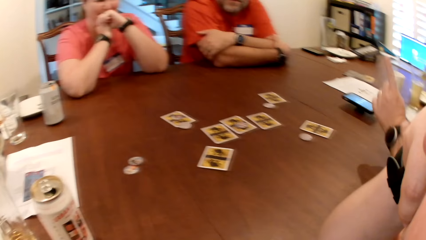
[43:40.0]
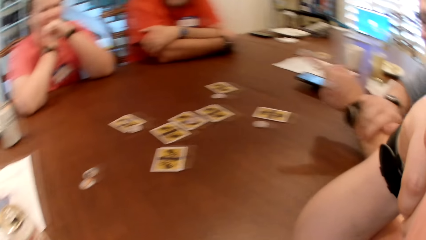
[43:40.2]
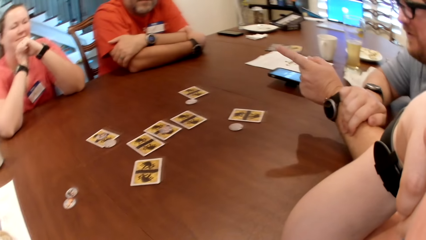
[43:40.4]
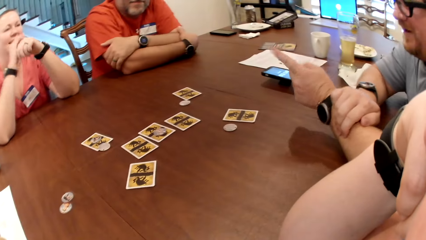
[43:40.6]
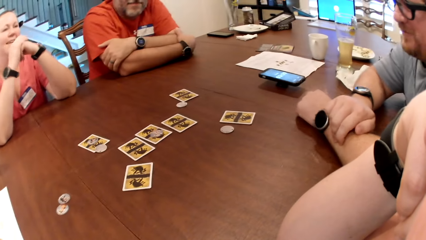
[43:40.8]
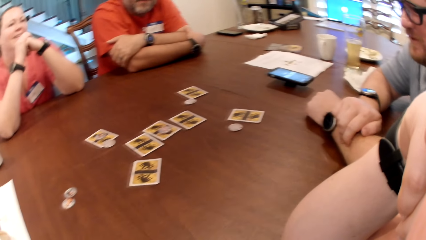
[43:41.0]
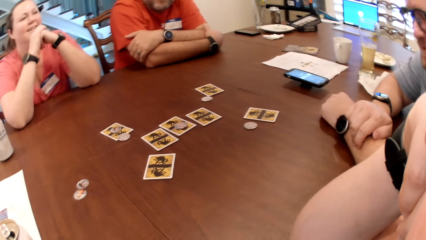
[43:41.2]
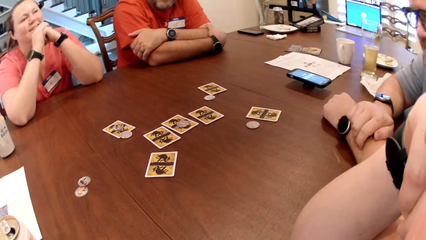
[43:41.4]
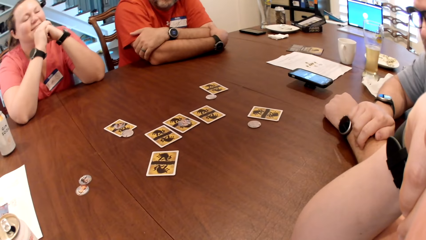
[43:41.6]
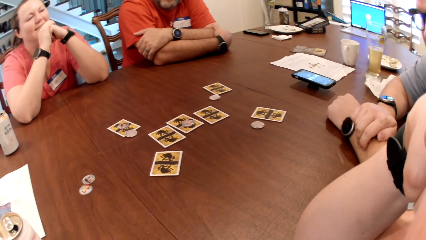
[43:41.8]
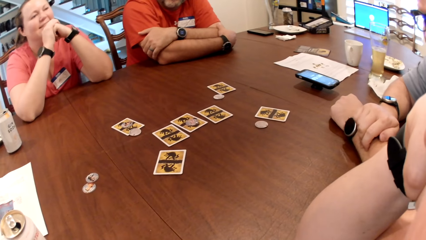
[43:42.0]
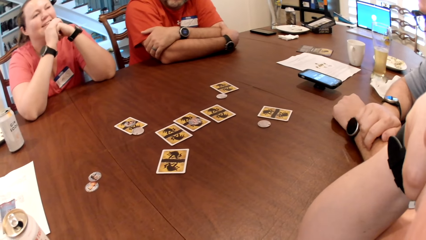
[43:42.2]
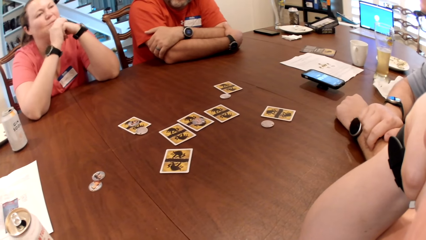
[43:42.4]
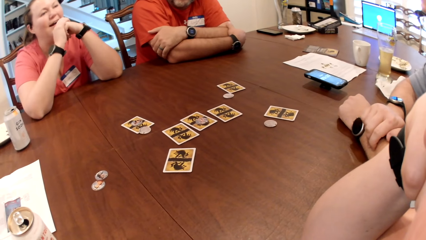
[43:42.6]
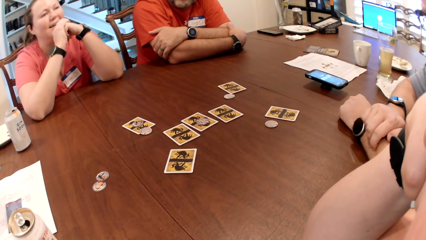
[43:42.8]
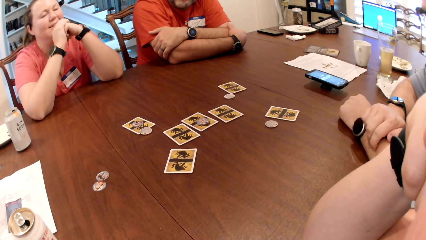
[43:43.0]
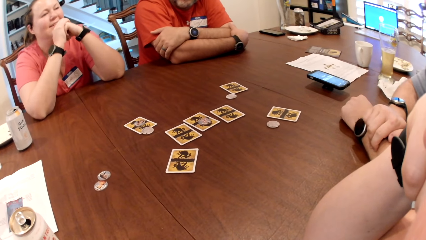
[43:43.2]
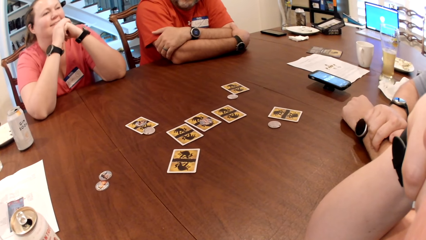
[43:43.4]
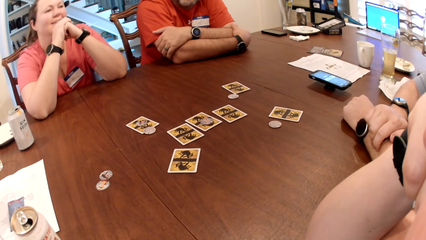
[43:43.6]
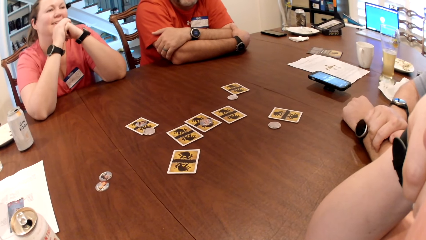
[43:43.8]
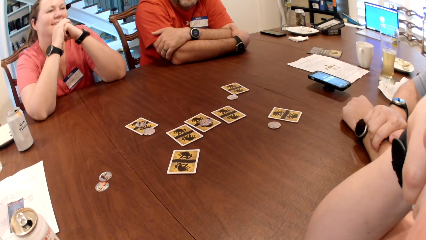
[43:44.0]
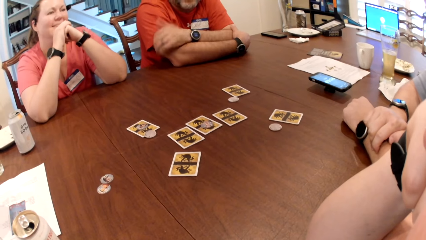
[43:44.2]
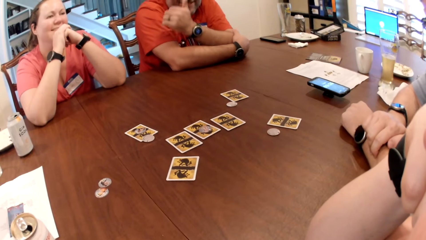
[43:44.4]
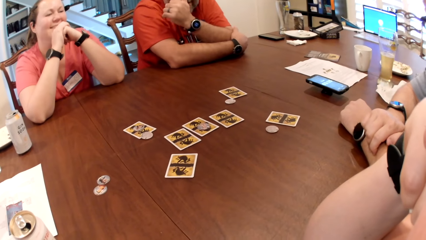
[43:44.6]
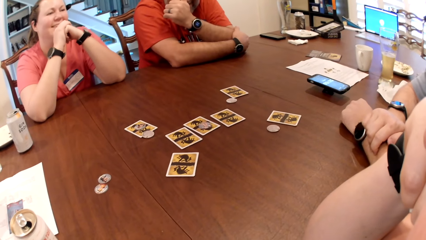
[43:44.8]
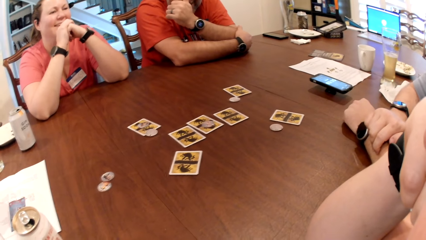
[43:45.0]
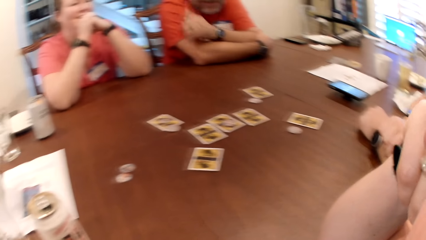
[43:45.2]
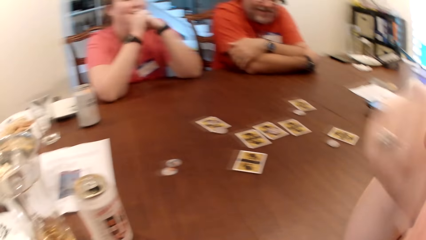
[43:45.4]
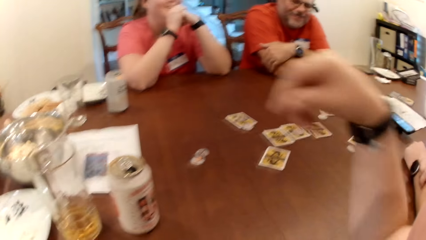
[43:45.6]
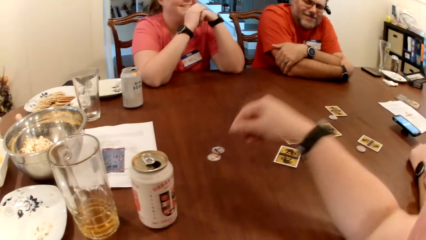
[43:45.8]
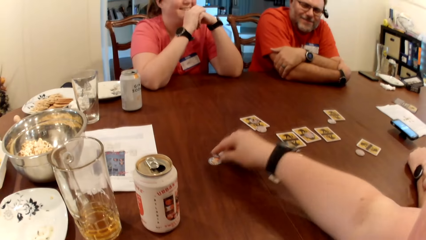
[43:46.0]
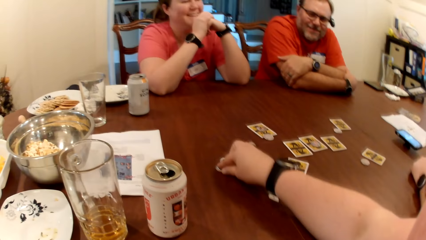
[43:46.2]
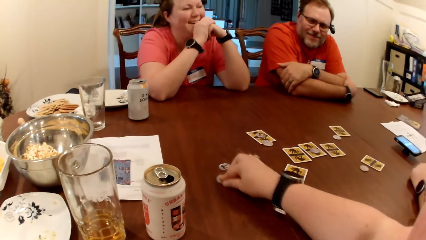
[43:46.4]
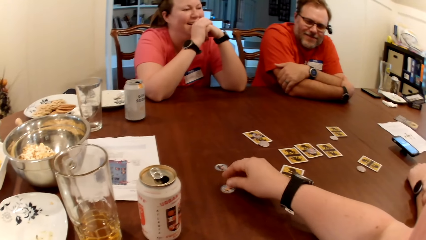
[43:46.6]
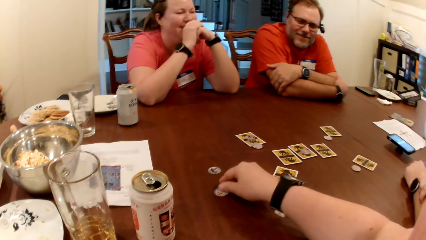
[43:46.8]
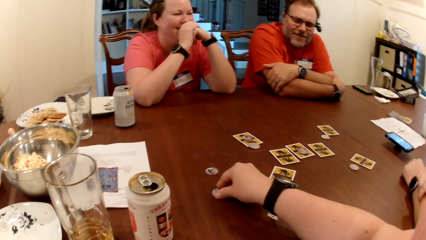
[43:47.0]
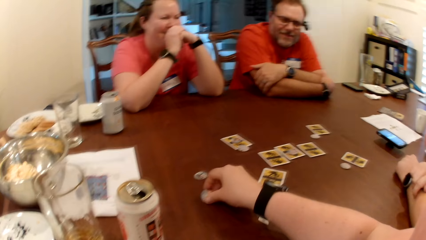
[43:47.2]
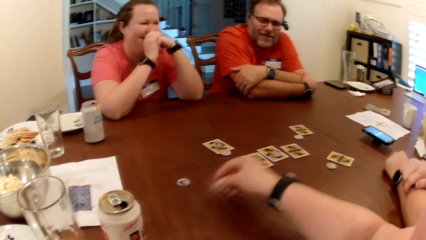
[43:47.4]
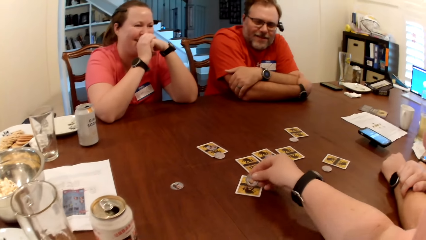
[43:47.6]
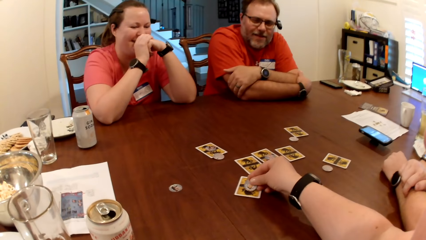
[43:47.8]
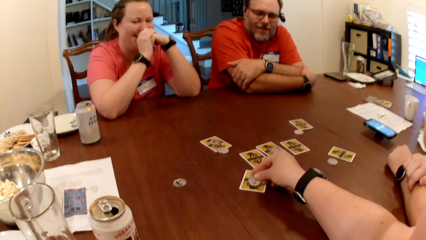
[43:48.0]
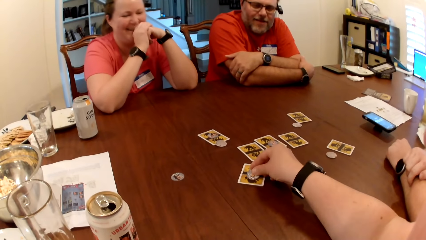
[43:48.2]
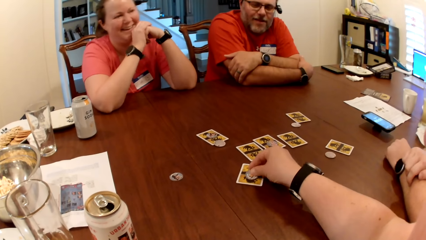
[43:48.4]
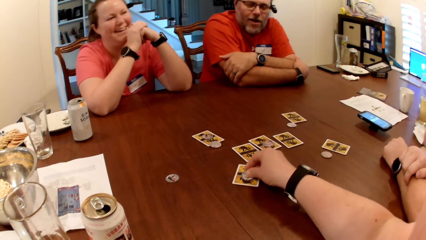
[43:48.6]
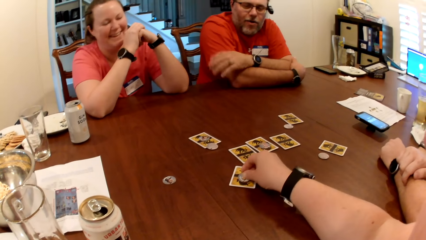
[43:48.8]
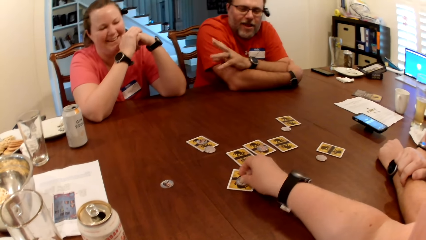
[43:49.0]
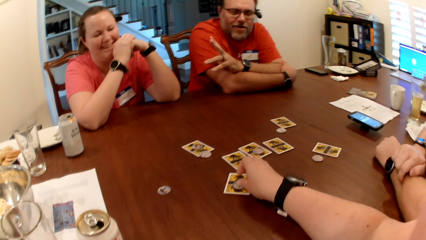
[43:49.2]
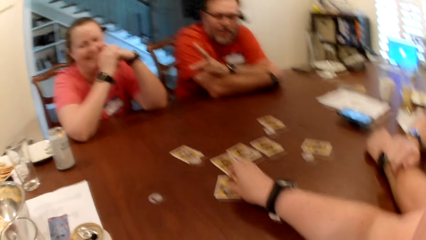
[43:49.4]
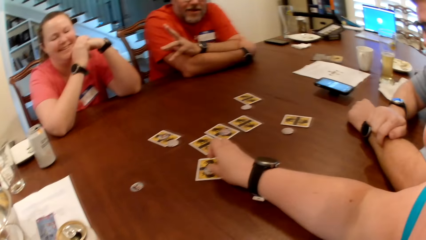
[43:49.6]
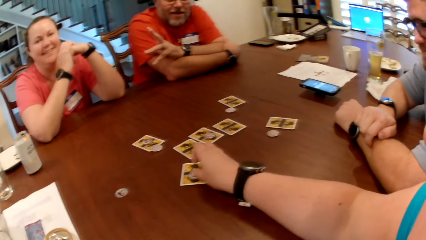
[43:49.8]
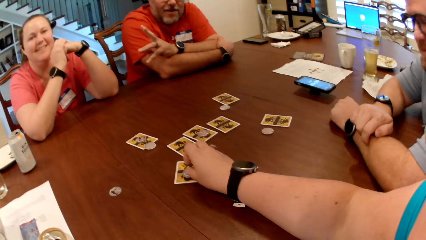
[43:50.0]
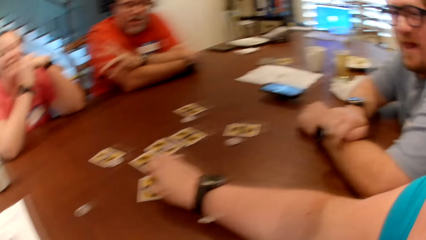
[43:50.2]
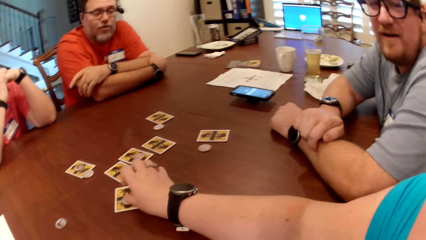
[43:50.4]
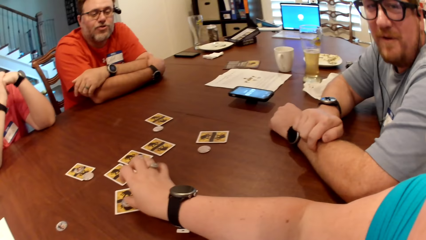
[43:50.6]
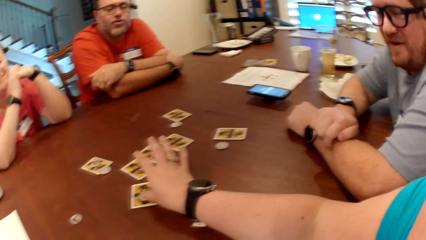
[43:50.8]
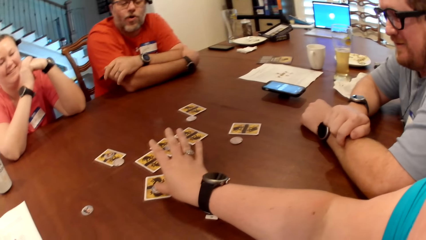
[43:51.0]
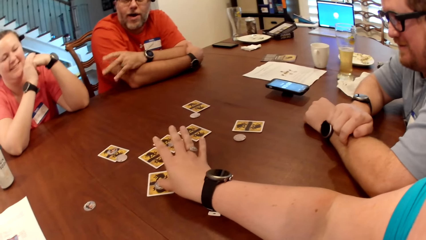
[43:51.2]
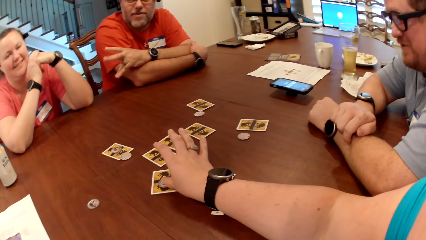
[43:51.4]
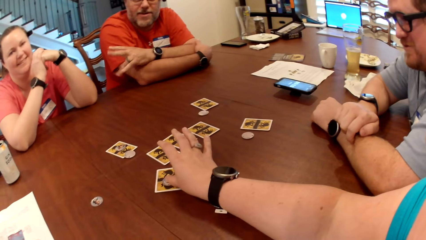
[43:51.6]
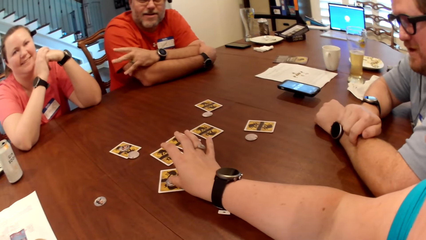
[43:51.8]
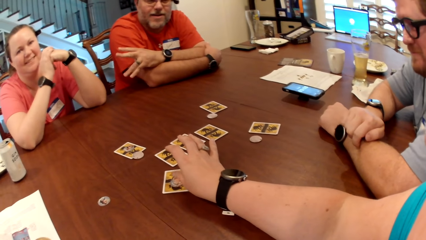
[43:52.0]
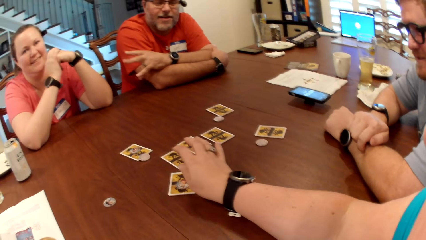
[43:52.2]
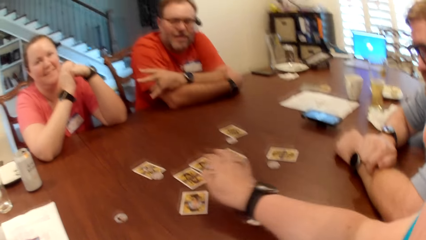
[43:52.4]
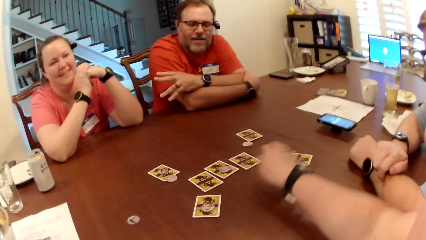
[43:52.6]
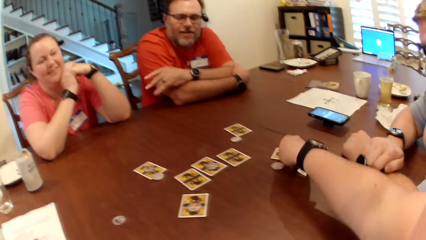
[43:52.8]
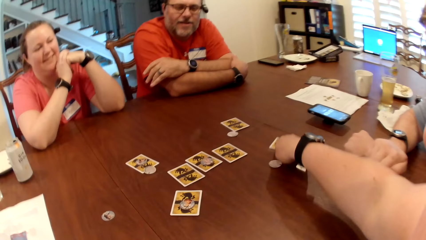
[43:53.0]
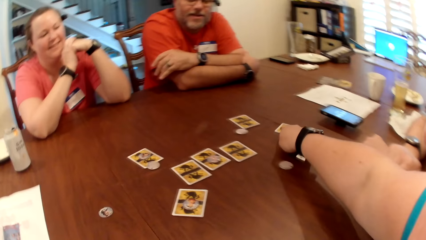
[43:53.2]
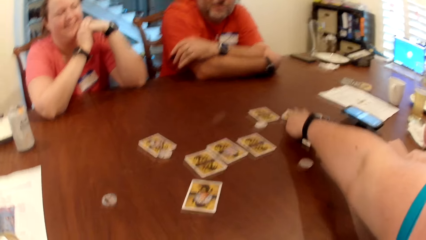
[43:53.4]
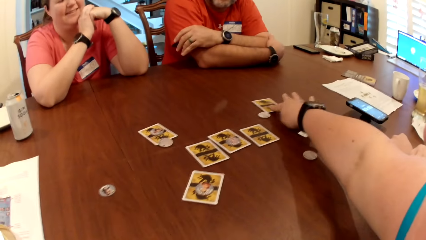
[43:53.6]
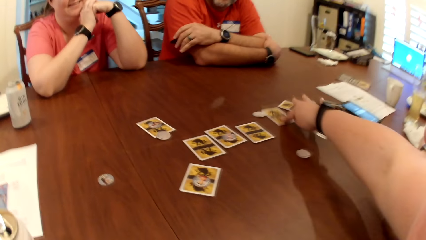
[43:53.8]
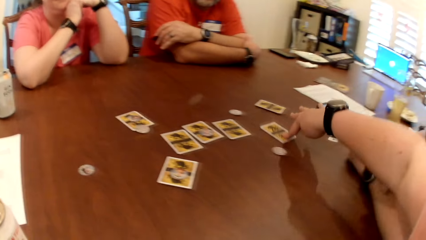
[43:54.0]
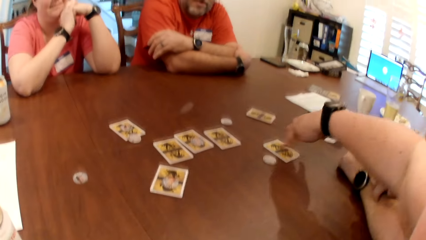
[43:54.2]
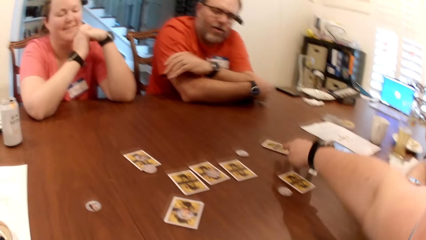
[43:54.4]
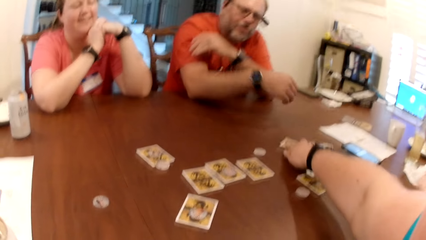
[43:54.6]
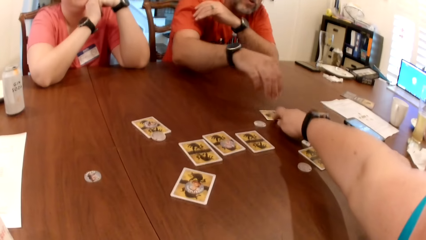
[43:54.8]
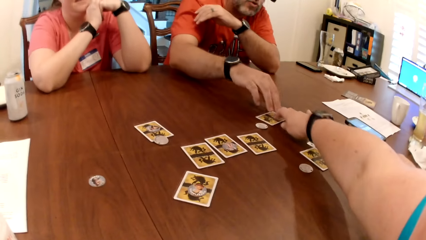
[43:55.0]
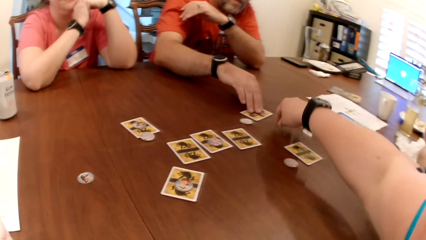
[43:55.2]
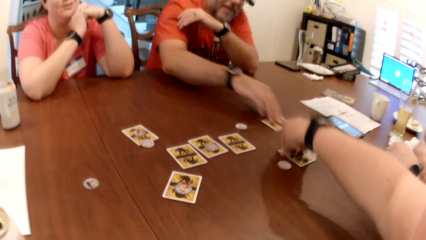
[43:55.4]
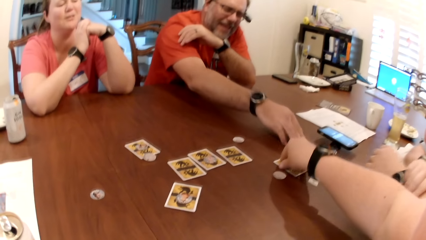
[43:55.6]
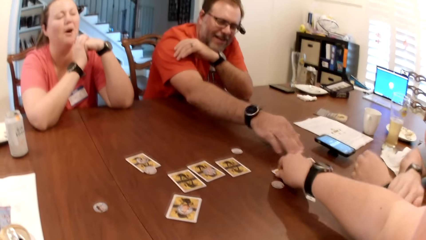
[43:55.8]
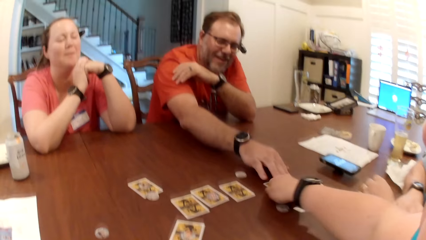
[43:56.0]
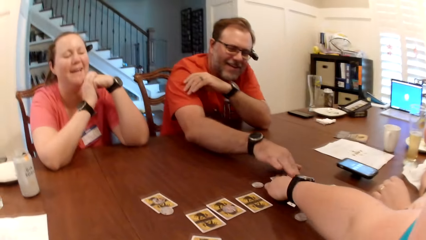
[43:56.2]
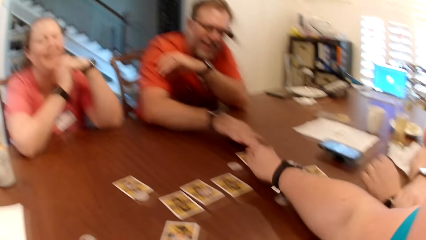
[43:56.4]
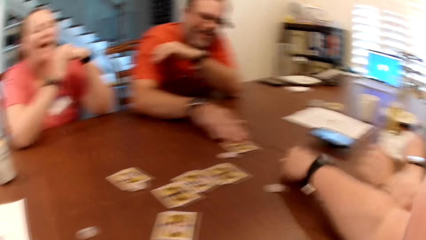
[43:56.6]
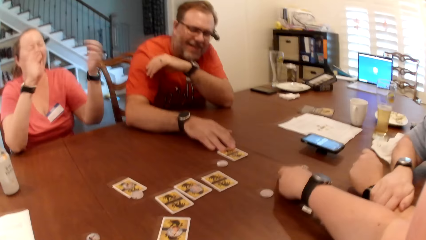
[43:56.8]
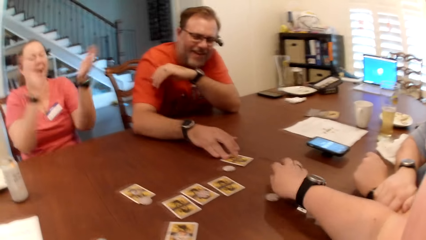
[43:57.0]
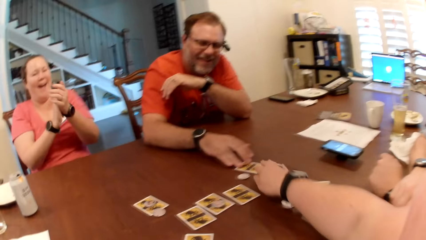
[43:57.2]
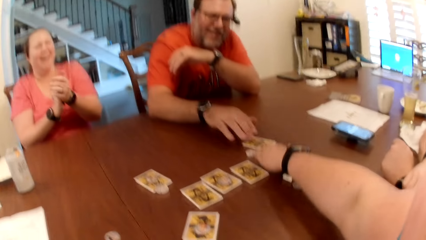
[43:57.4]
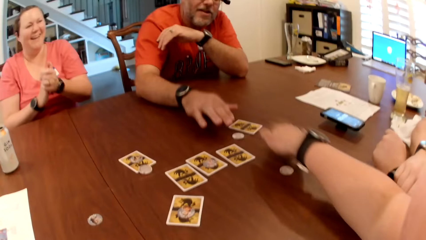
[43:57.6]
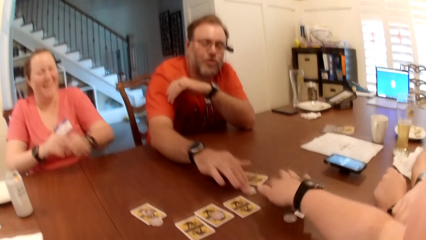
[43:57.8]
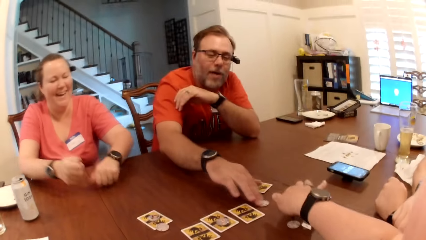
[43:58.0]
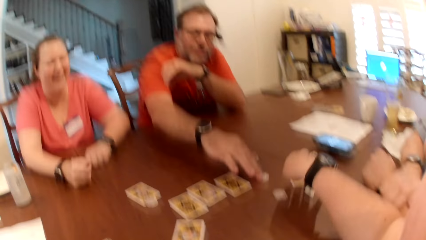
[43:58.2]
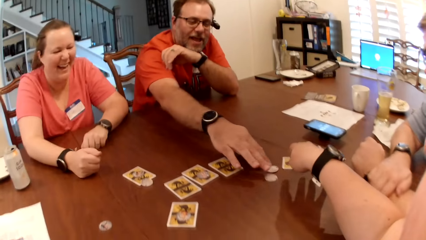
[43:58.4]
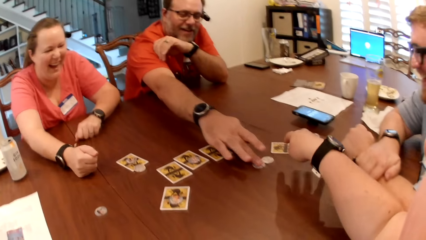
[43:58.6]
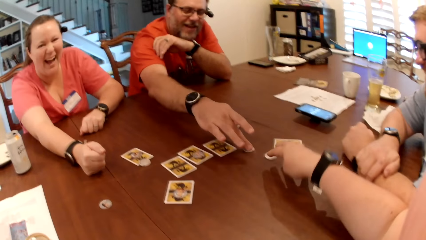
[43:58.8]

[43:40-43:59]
A man points to the woman with his left finger. Another man touches his nose with his left finger. The camera wearer picks up something on the table. She moves a chip on the card with her right hand. She puts something on the card. She moves the cards on the table with her right hand. The other man moves the card on the table with his right hand.
